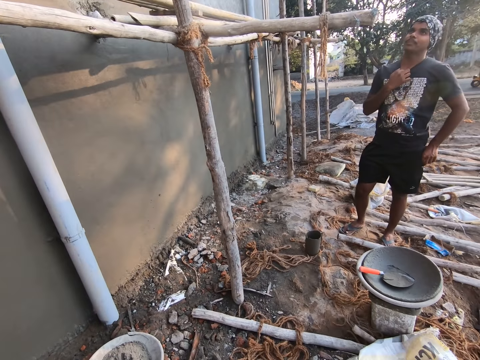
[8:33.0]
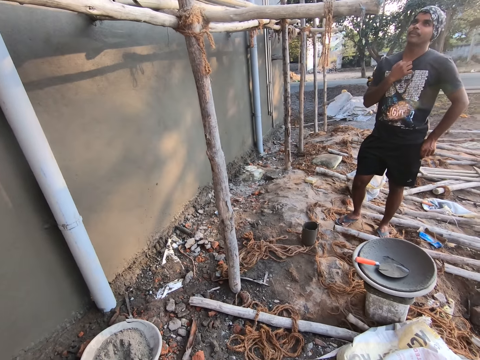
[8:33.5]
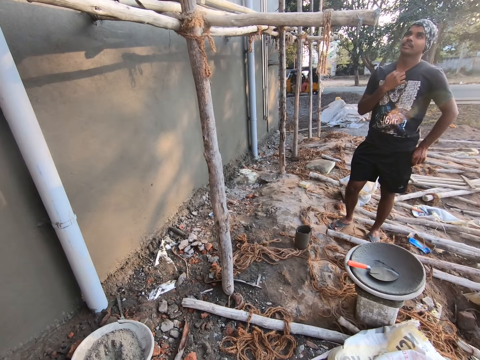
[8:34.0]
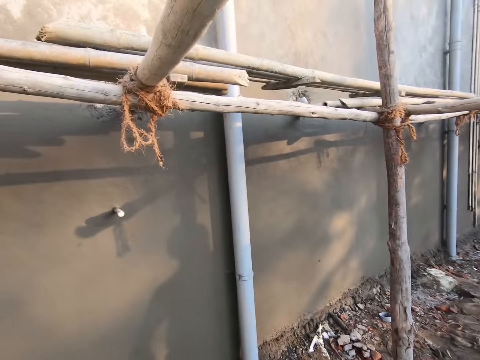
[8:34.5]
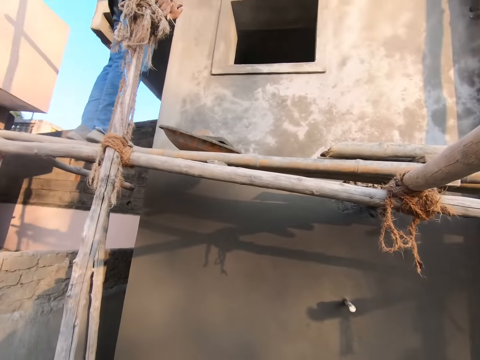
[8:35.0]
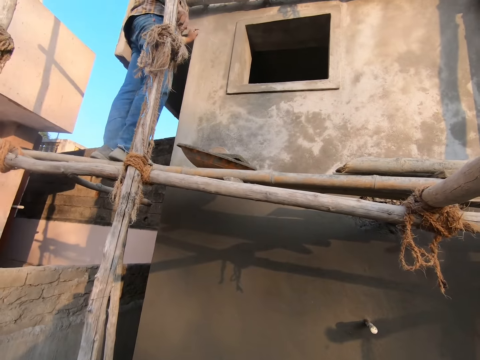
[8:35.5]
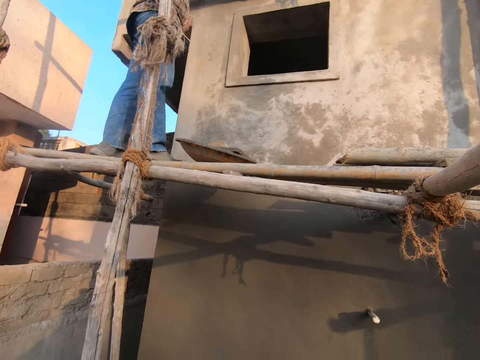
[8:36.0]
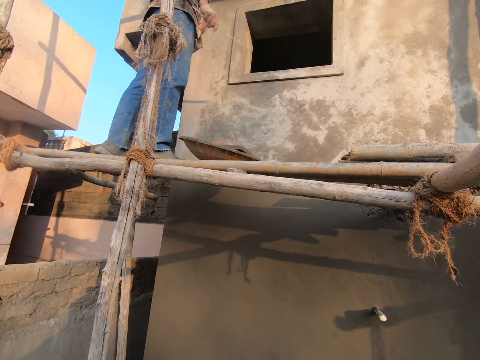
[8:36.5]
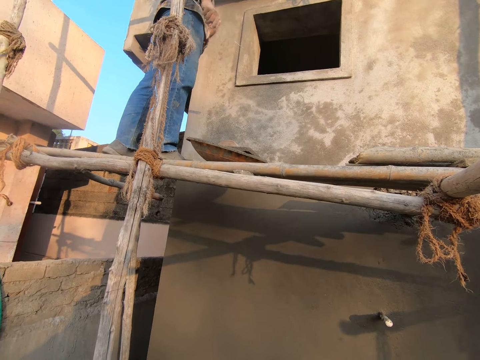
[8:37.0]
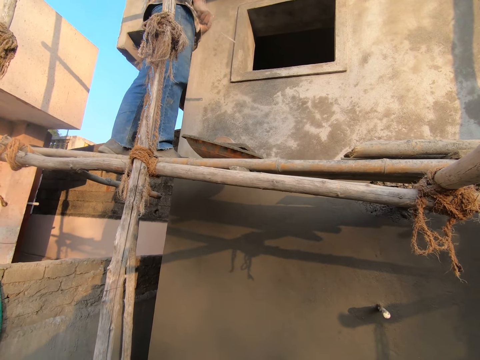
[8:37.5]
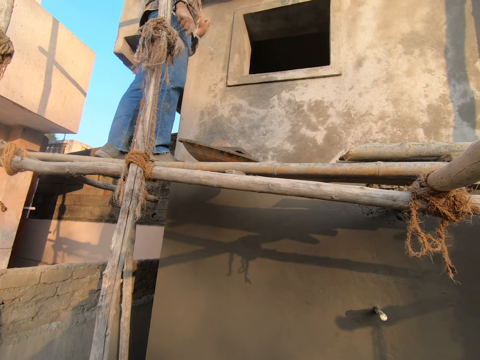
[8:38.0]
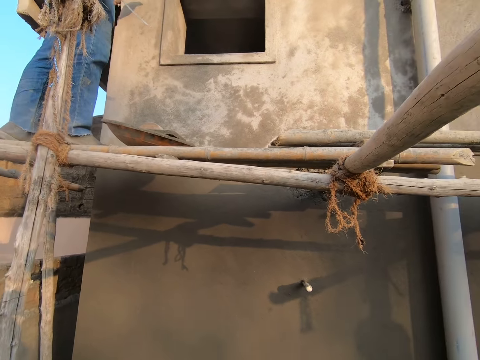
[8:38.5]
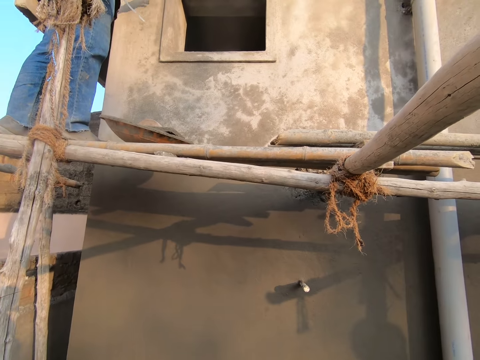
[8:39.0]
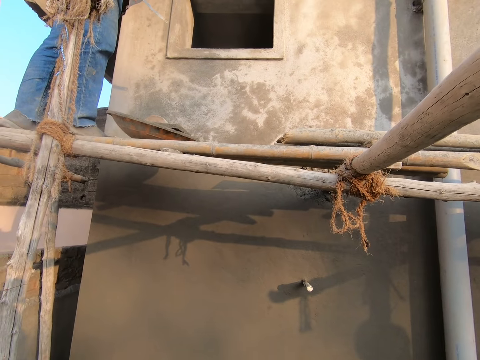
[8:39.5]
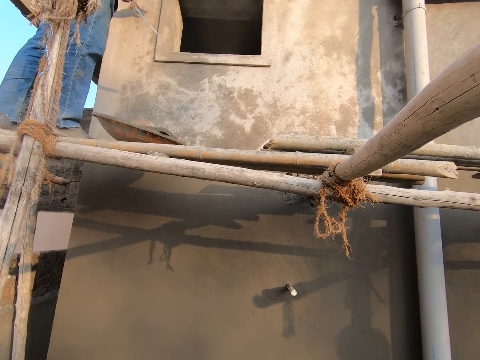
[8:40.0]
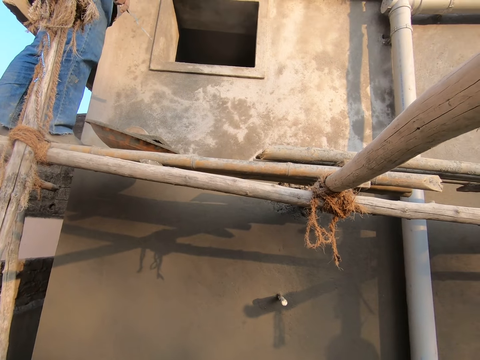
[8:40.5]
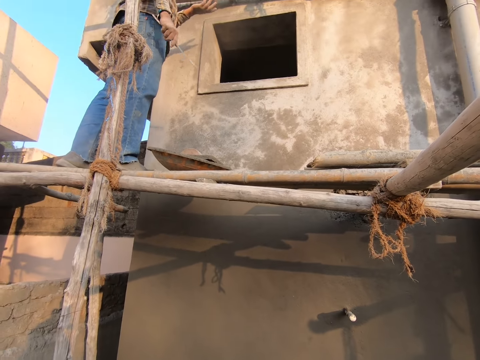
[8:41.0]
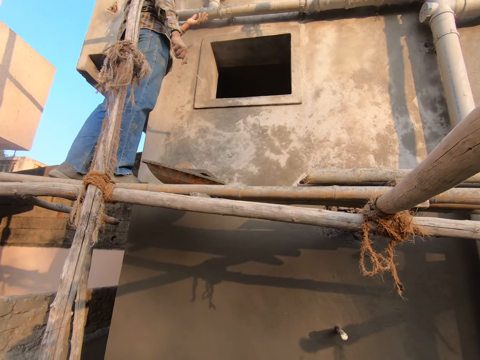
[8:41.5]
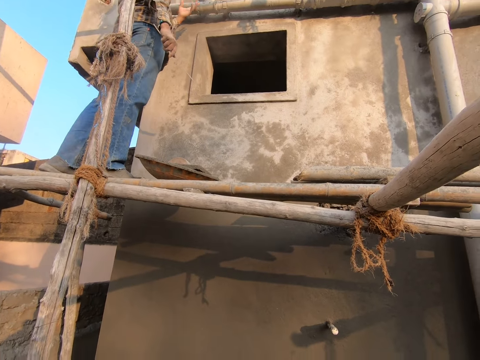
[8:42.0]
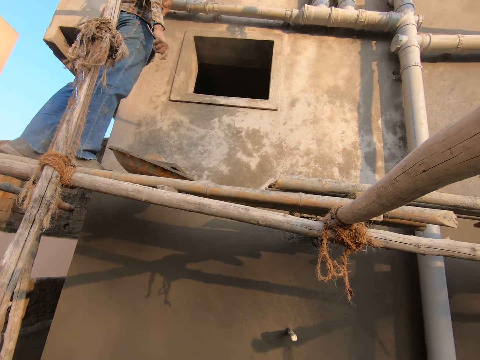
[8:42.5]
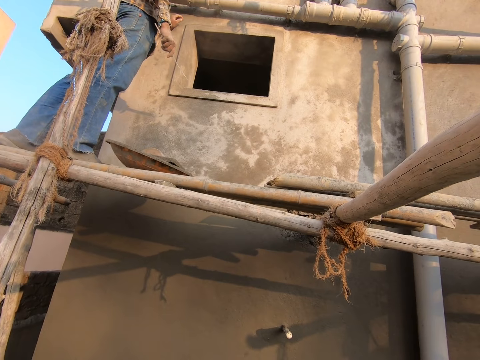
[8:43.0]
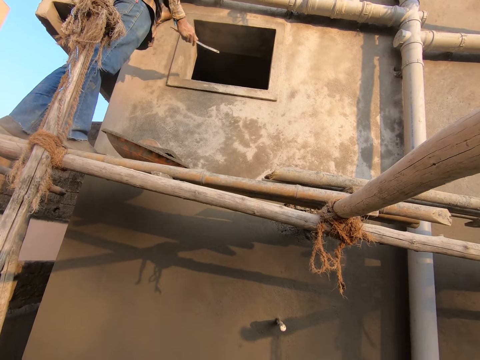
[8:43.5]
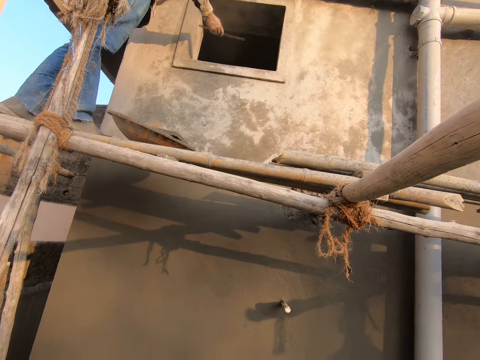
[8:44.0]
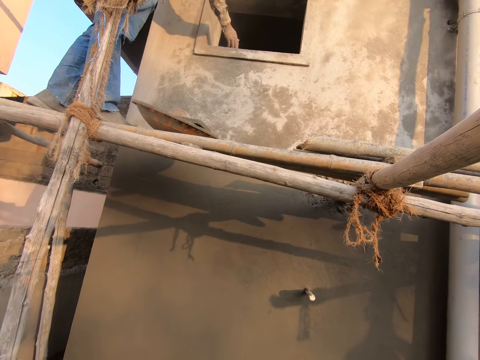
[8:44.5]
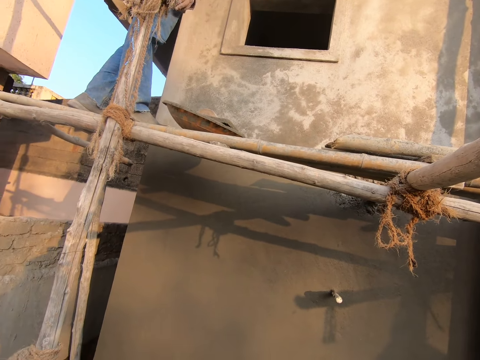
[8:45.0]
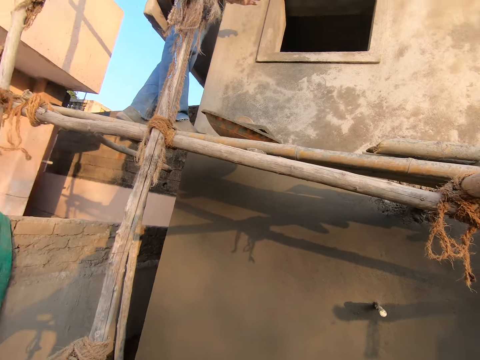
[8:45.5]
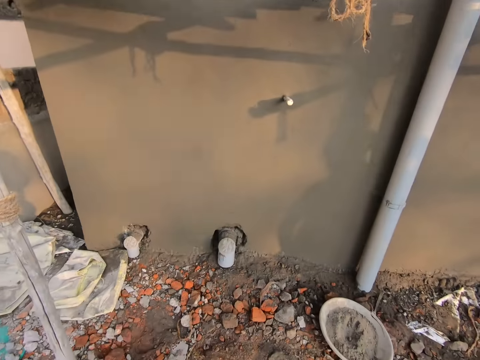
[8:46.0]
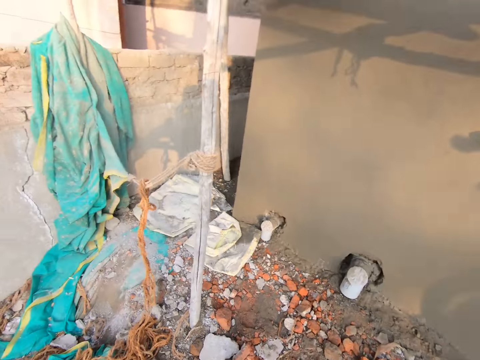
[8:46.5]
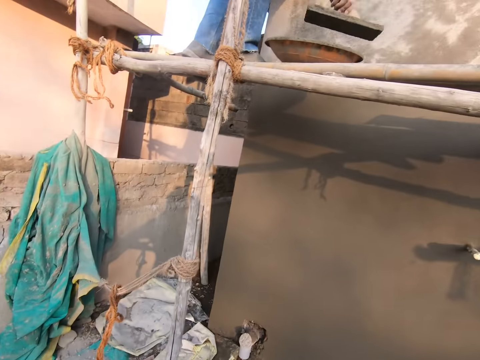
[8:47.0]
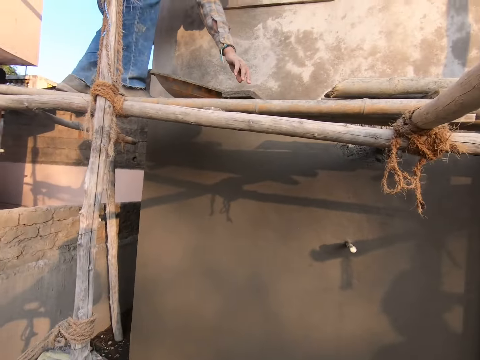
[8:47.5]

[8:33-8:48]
A man talks to another man. The camera wearer stares at the other man. The other man drops the knife on the window. The camera wearer looks around.

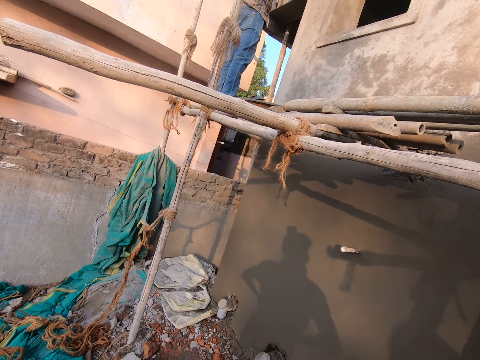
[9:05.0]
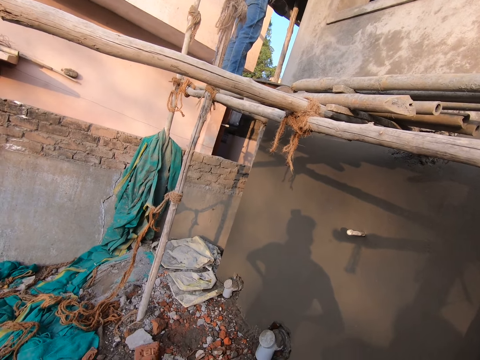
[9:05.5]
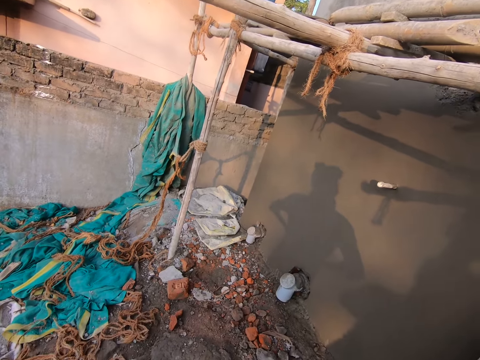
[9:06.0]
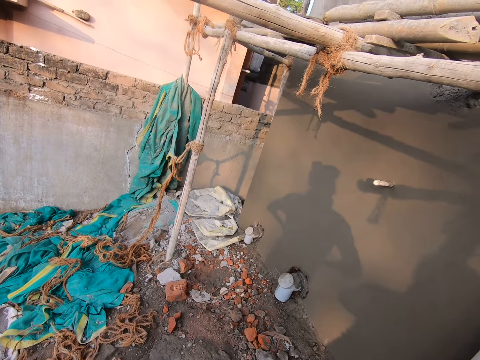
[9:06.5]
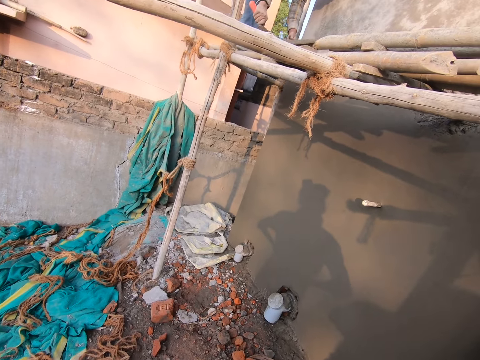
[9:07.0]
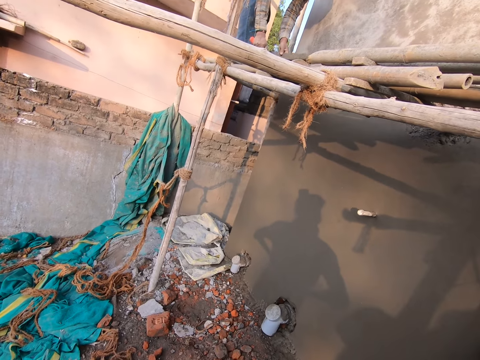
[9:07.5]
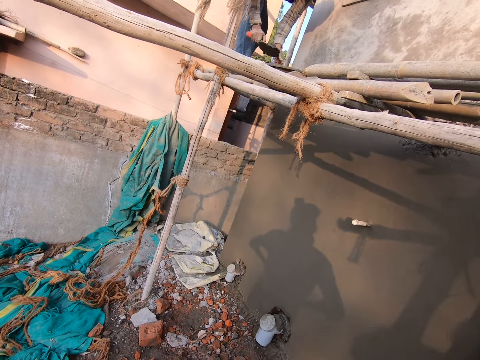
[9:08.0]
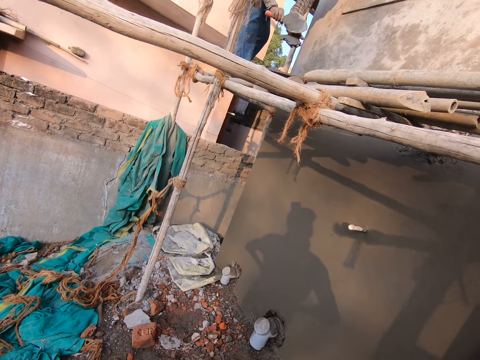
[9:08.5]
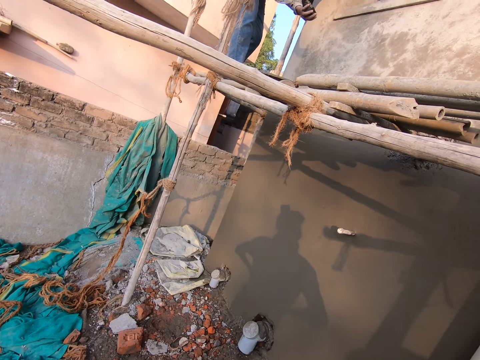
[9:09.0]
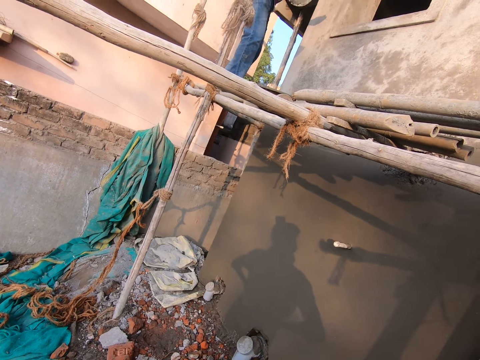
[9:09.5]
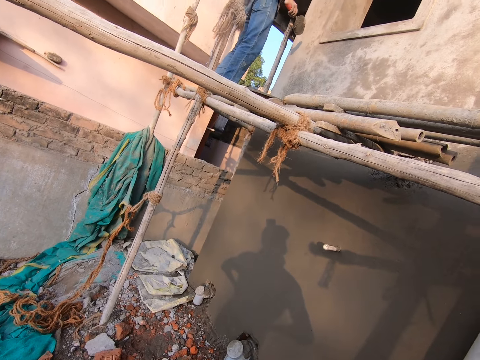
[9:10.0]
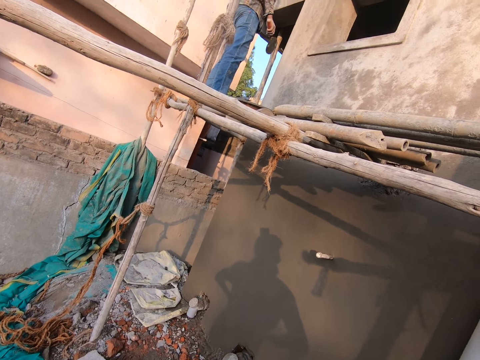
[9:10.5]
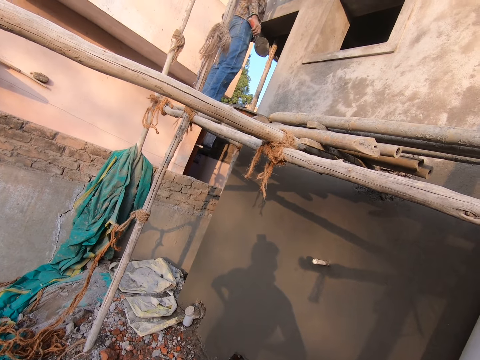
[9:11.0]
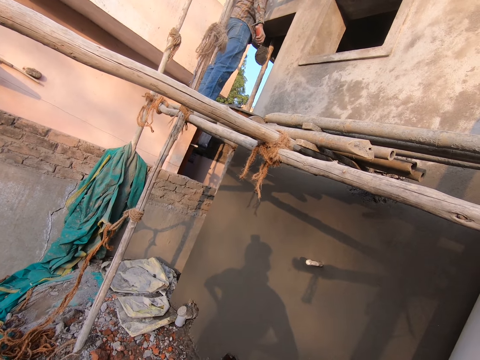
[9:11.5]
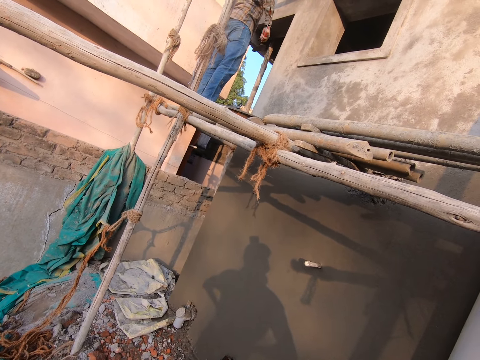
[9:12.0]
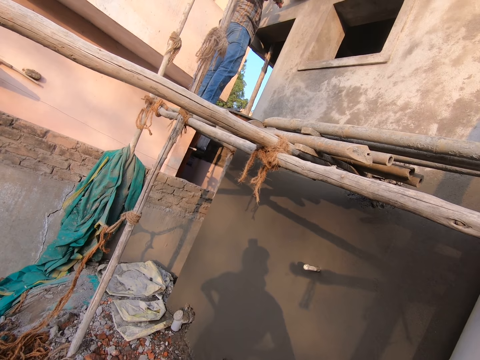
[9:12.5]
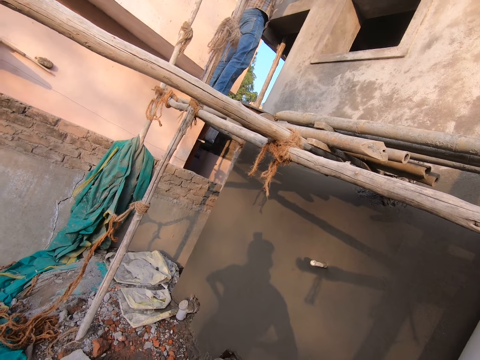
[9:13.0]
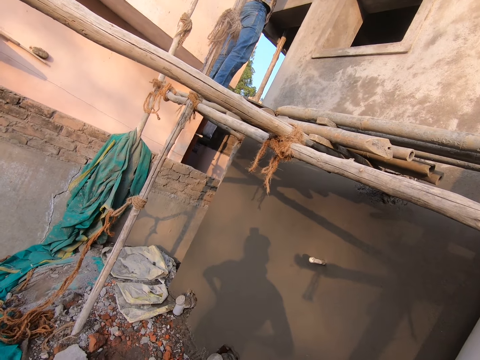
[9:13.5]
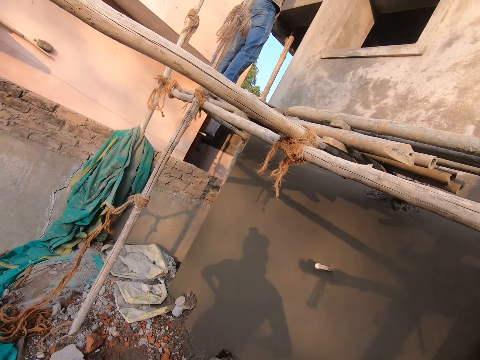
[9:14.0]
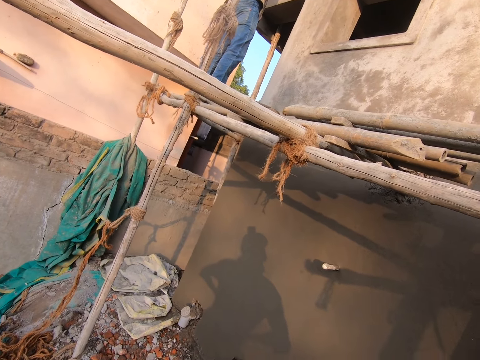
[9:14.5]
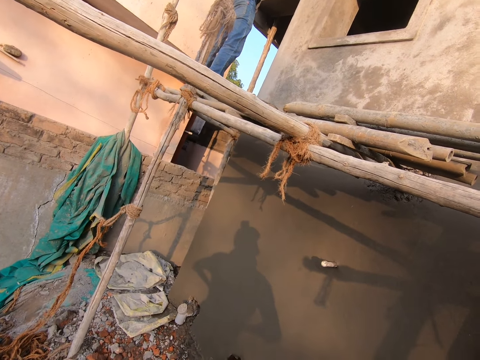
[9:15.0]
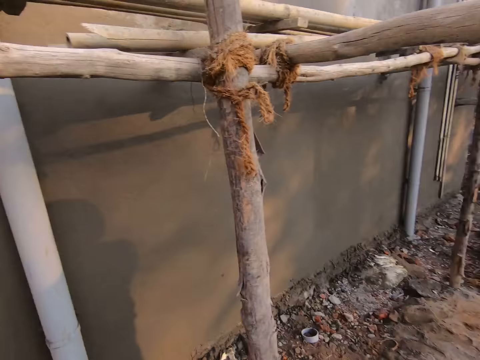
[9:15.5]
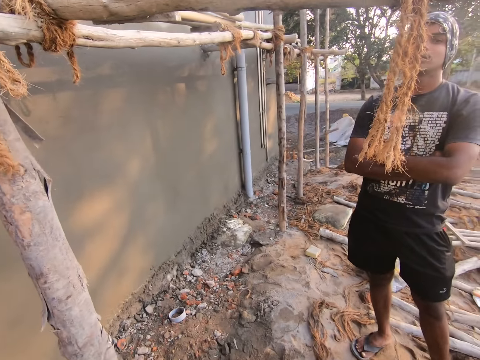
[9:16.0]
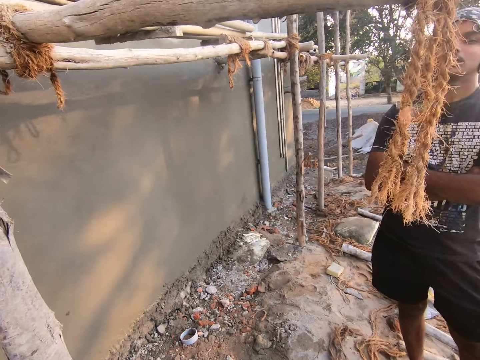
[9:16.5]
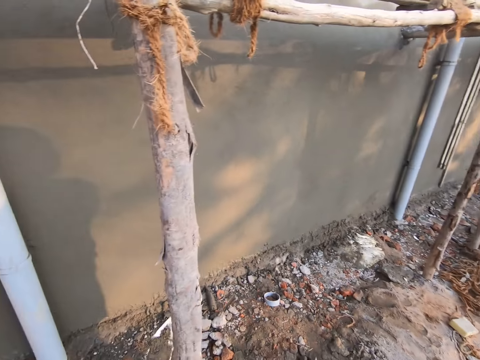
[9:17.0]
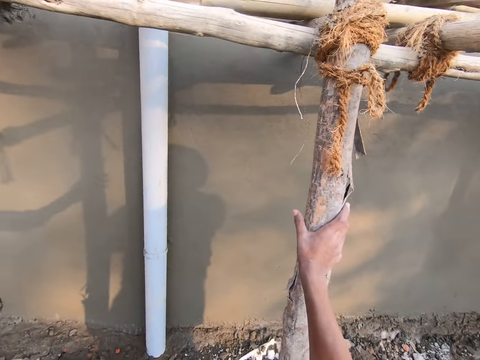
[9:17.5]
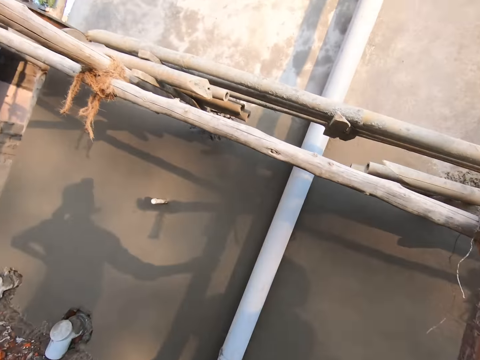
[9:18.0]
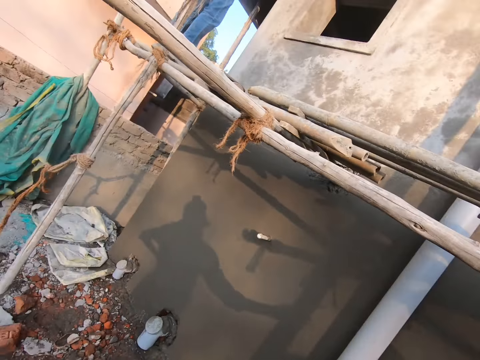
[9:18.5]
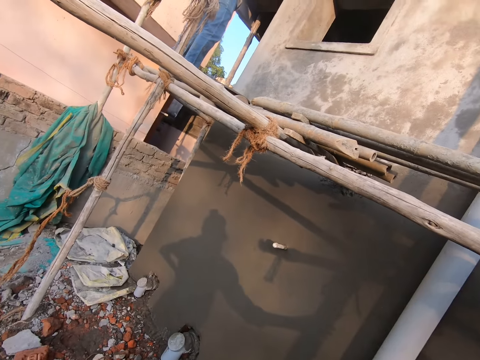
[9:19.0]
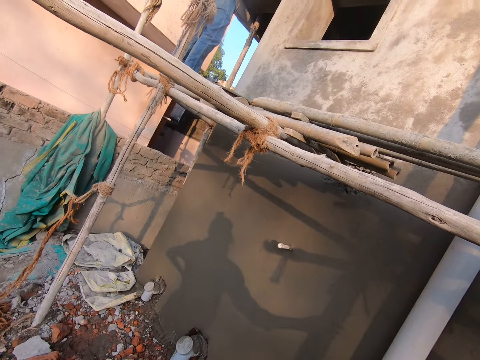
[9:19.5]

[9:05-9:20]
The camera wearer looks around. A man scoops the concrete from the tray with the trowel. The camera wearer applies the concrete on the wall. The man plasters the wall. The camera wearer looks at another man. They put their right hand on a wood pole, hold the wood pole with a hand, and look at the first man.
